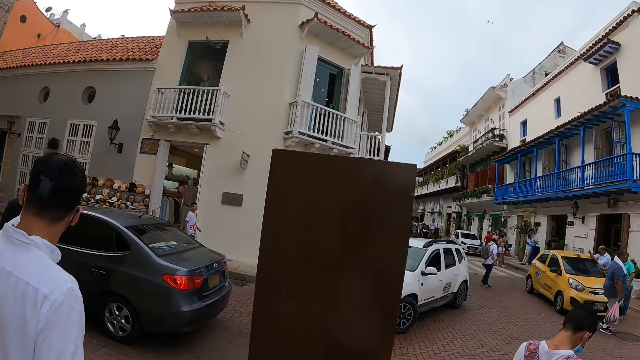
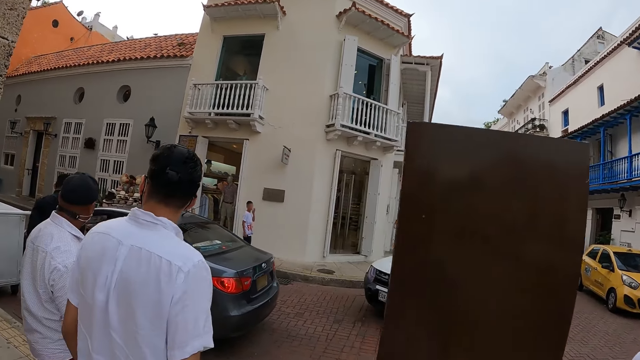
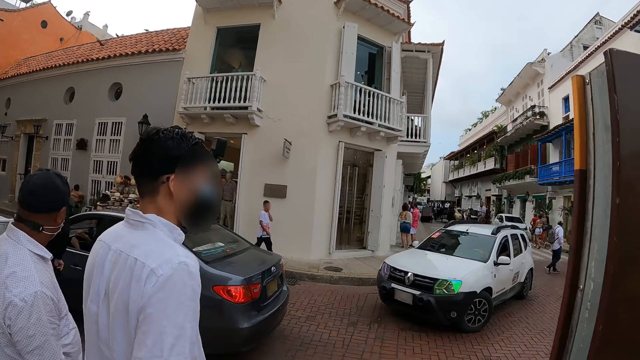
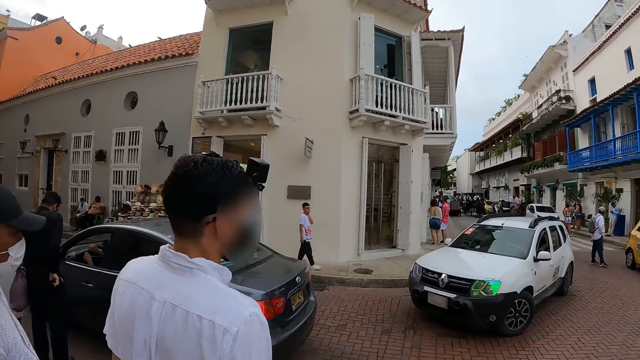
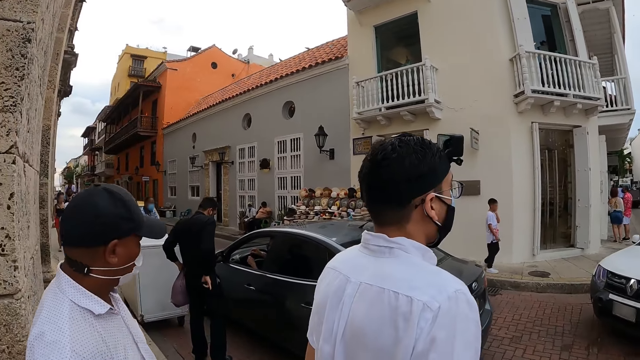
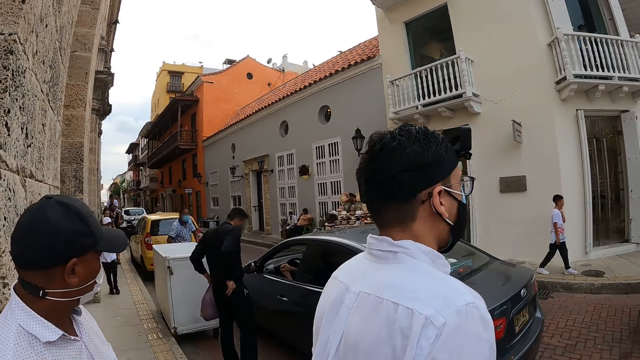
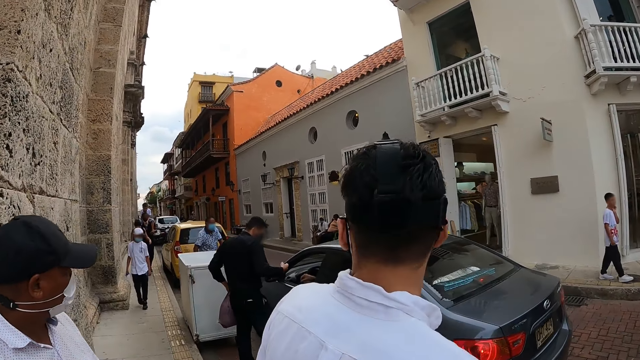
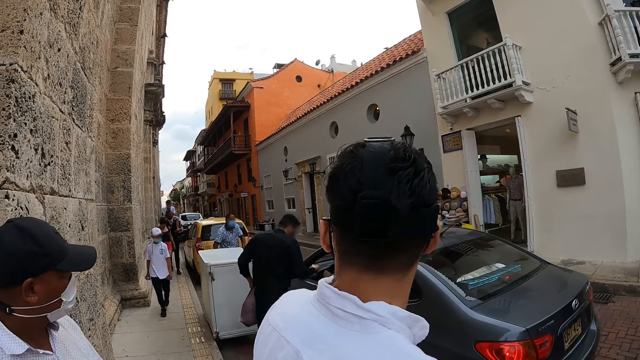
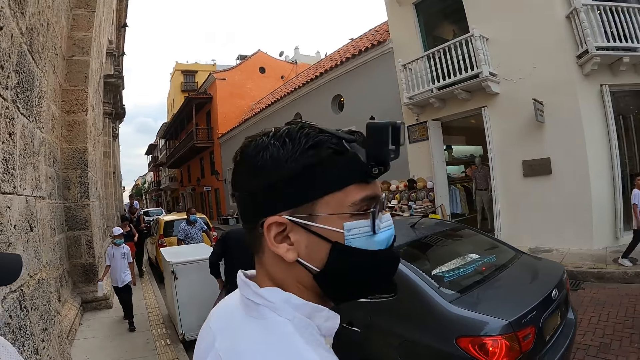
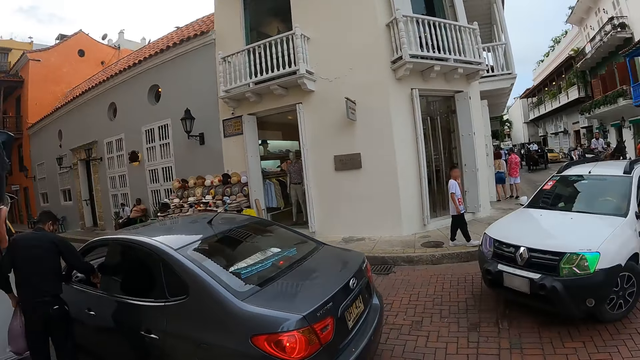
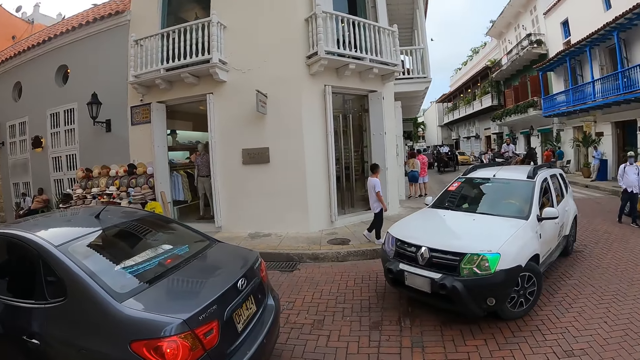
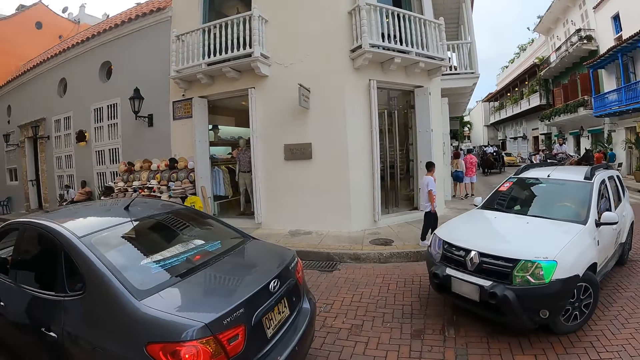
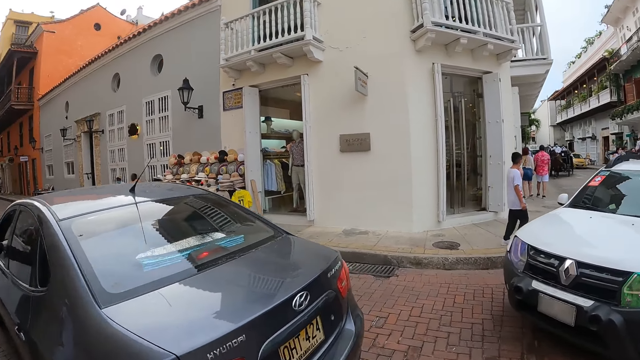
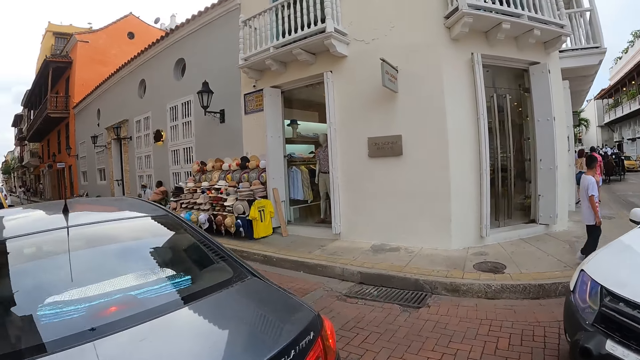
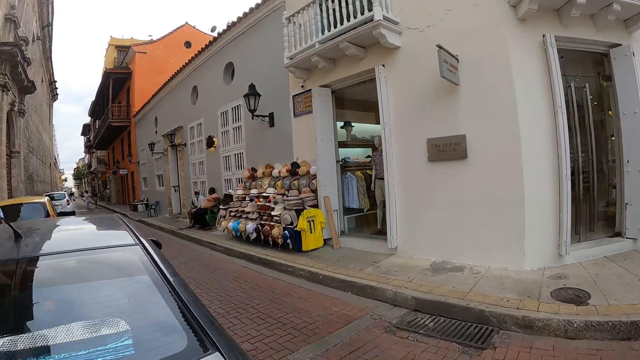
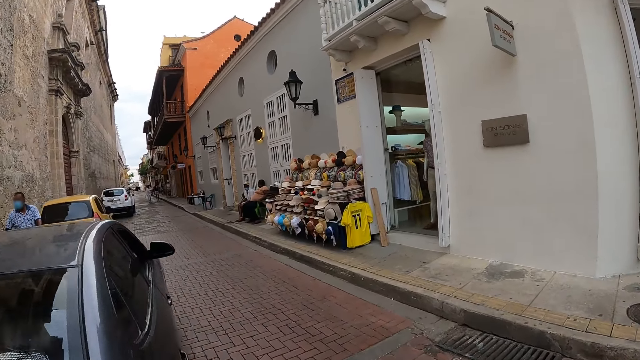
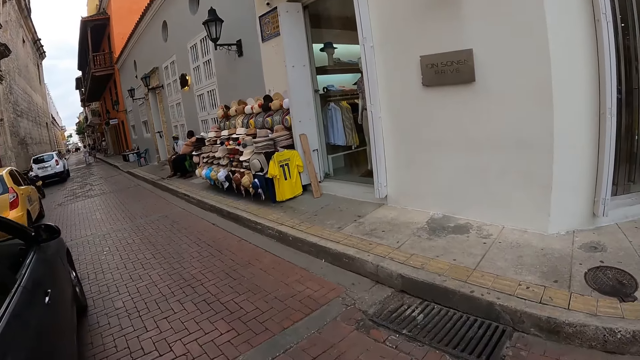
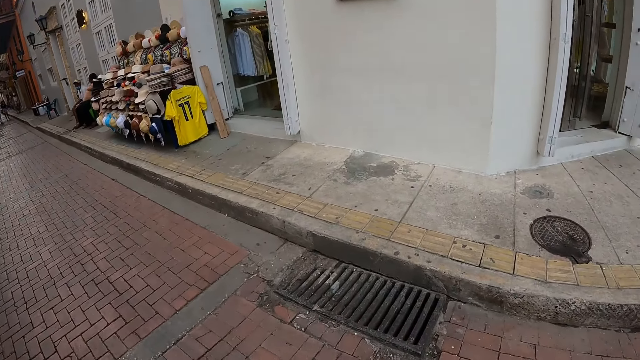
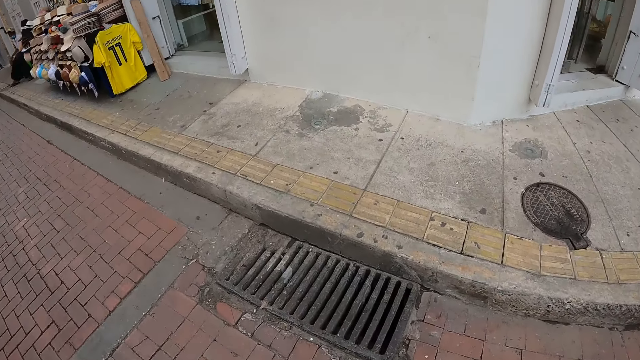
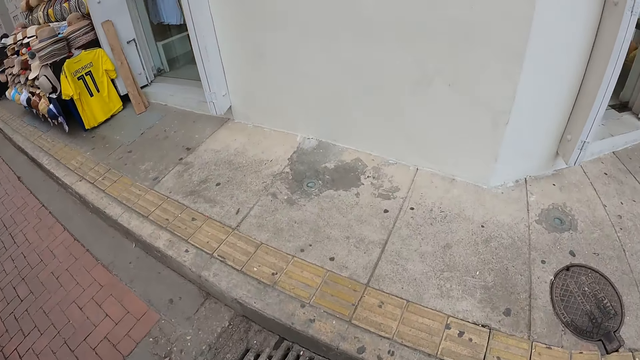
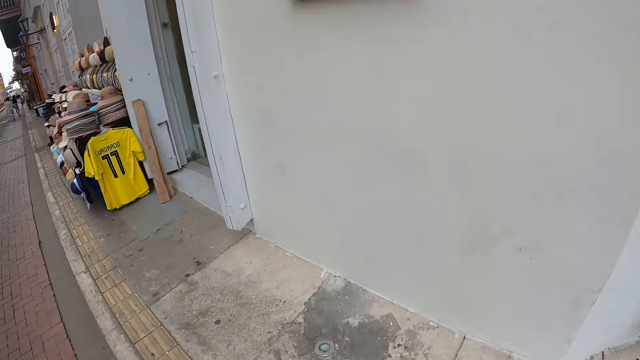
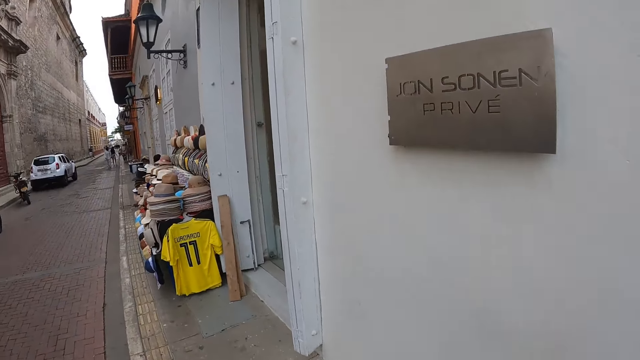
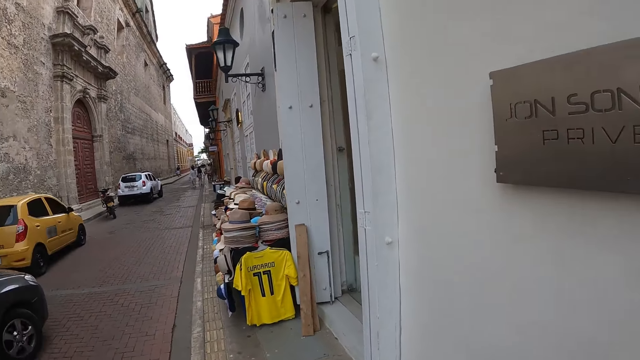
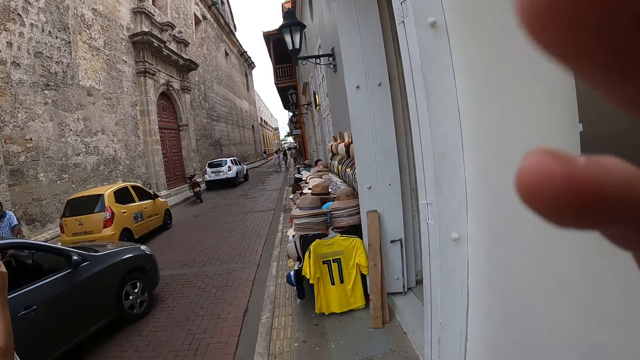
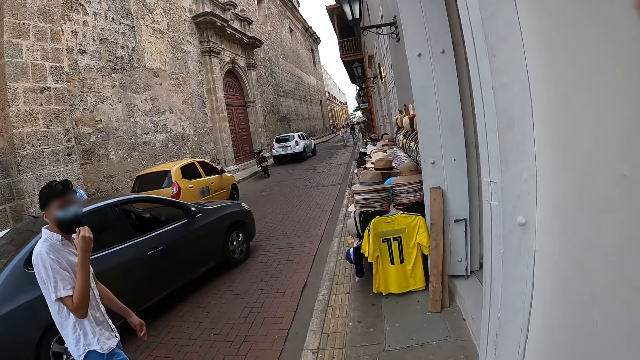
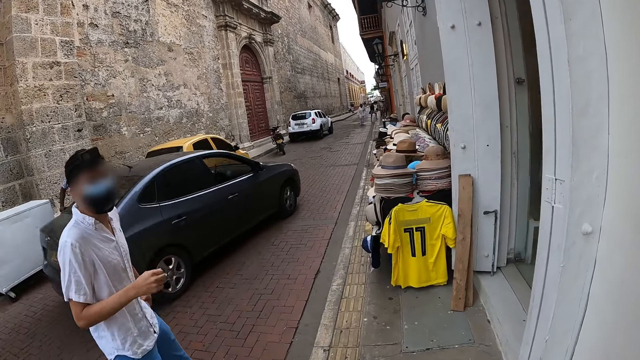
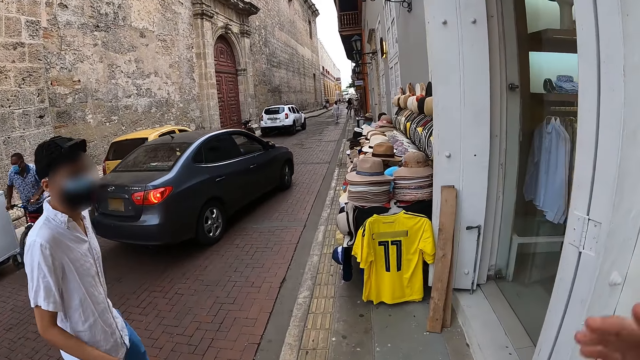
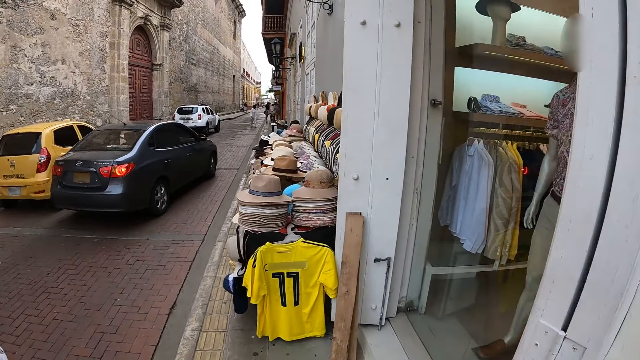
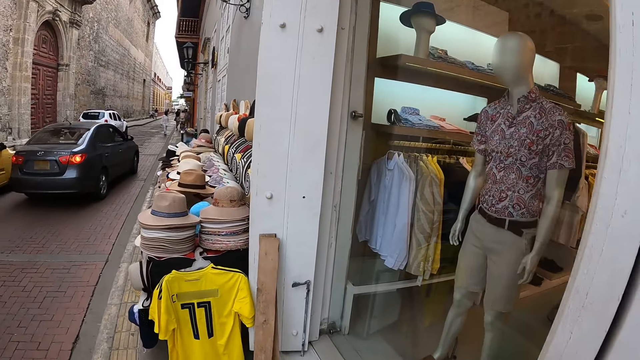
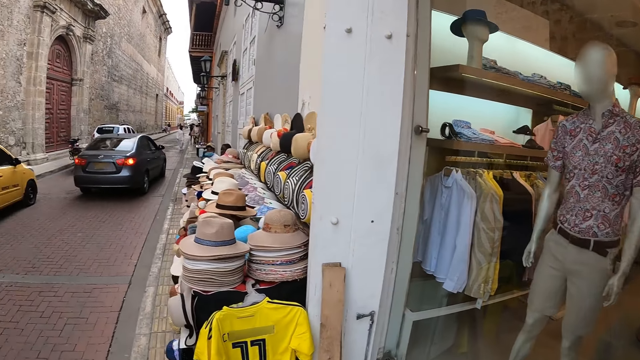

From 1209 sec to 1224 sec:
The man walks on the road. The camera wearer looks around. He crosses to the other side of the road. He walks on the sidewalk. He touches his face with his right hand.

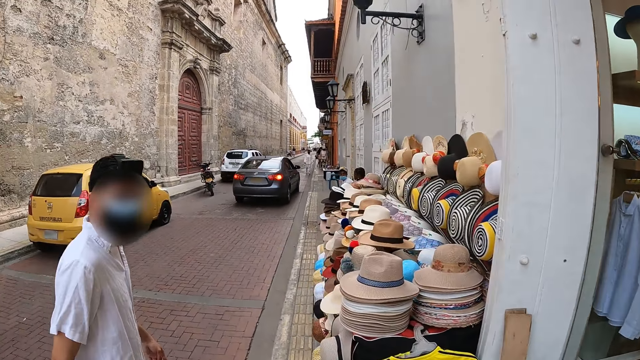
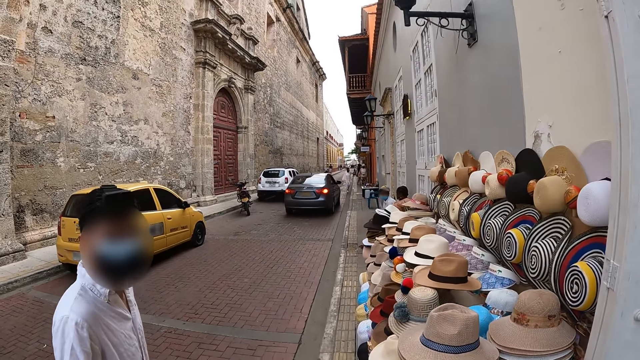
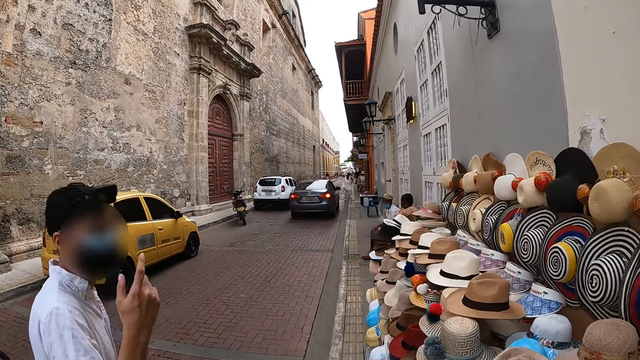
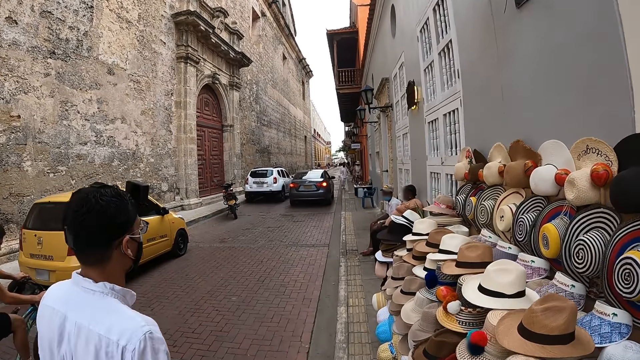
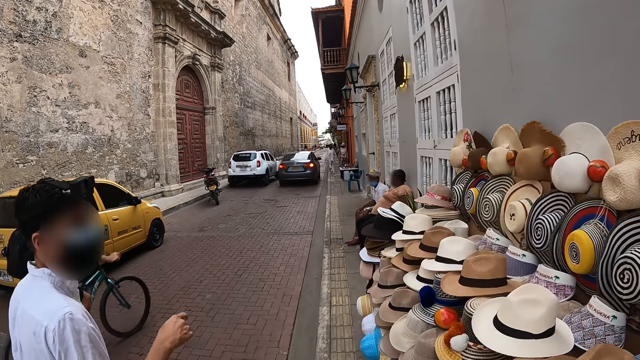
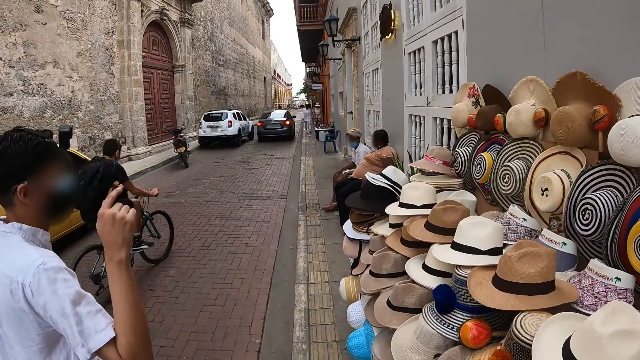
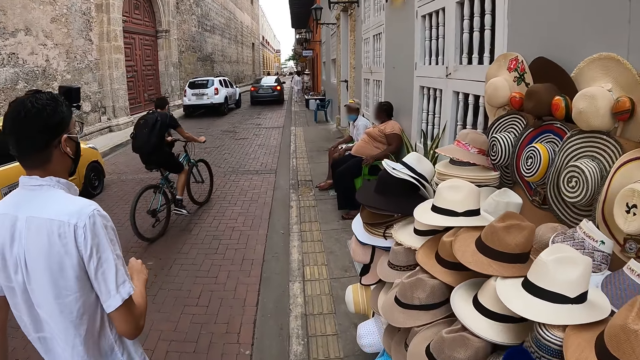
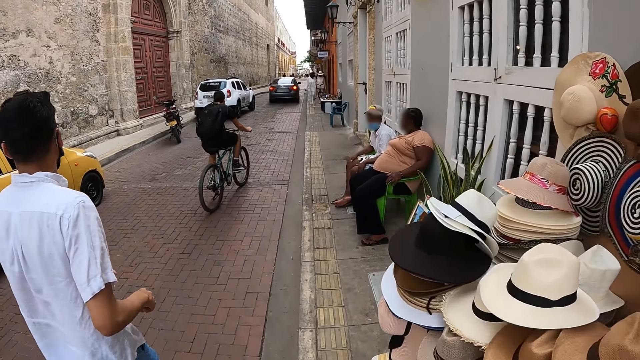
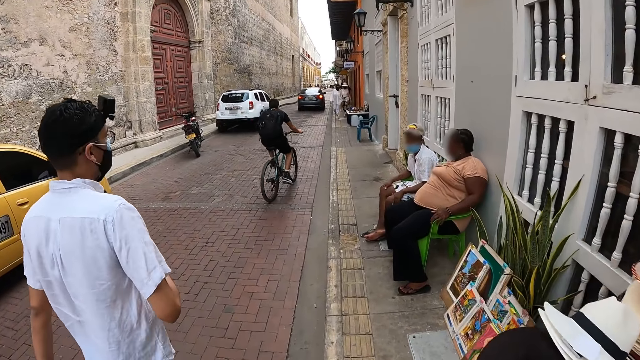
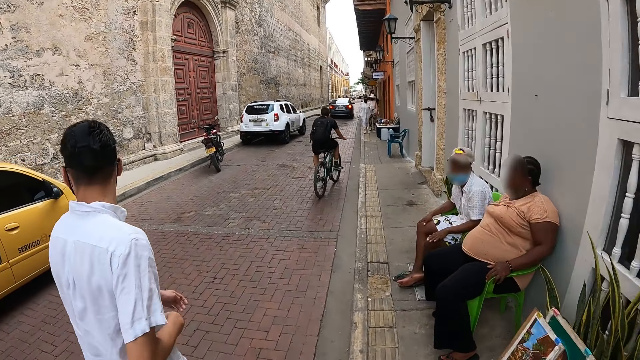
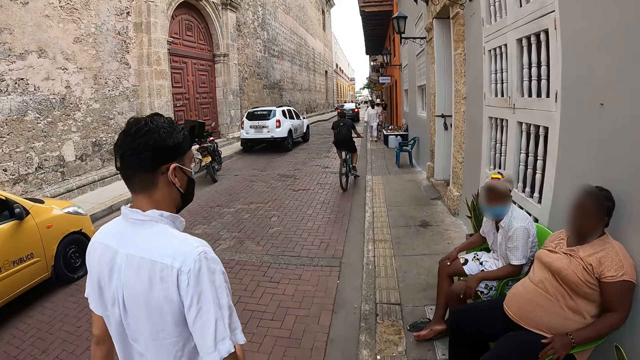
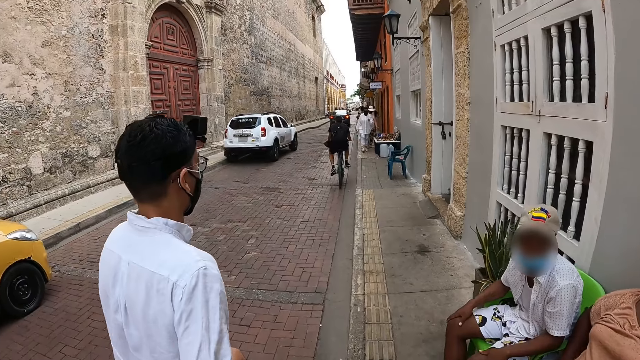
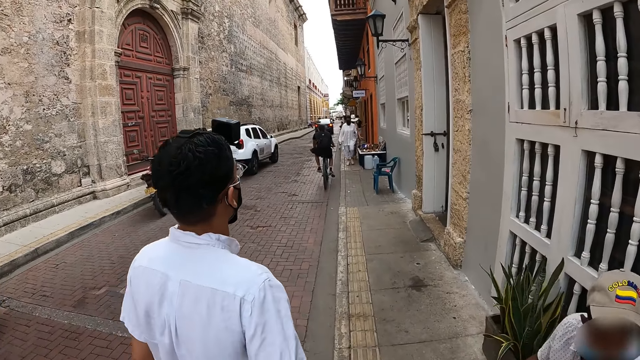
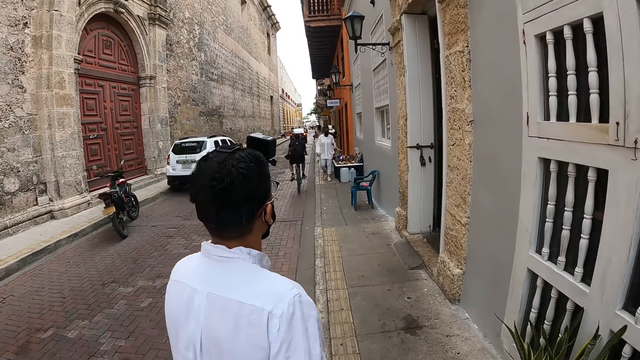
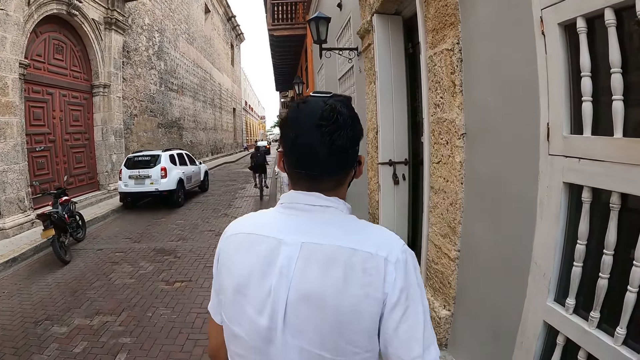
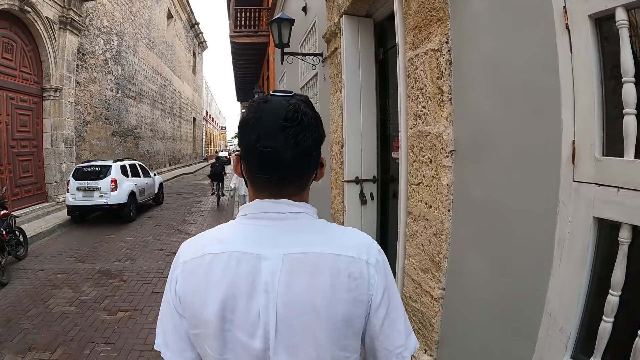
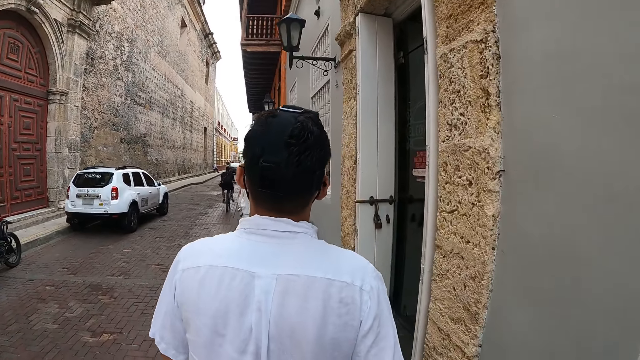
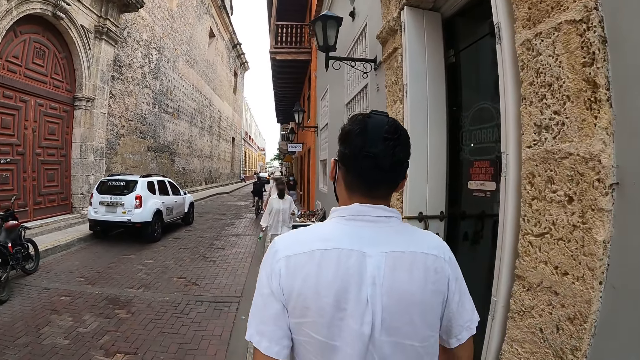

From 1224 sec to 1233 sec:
The man gesticulates with his right hand. The camera wearer walks past another man on the sidewalk and walks past a woman on the sidewalk. The first man walks on the sidewalk.
